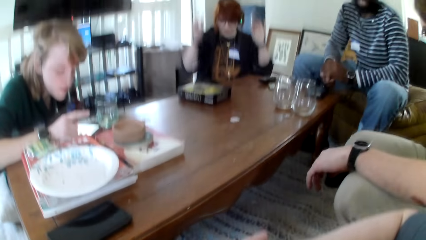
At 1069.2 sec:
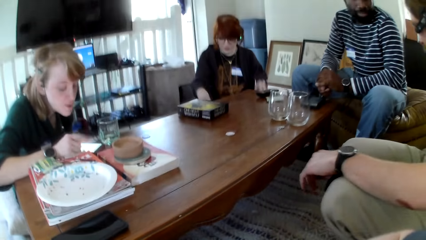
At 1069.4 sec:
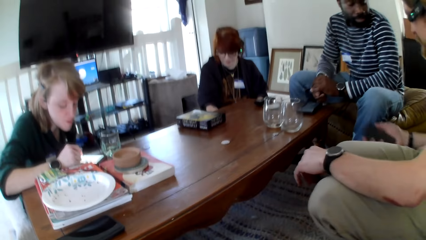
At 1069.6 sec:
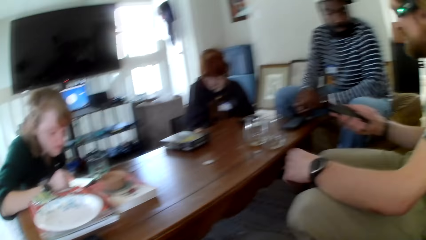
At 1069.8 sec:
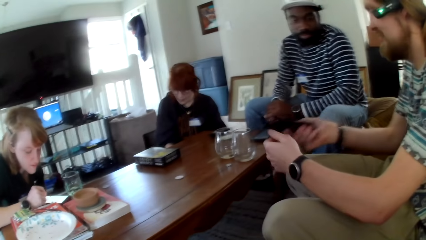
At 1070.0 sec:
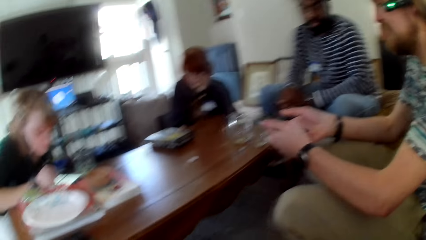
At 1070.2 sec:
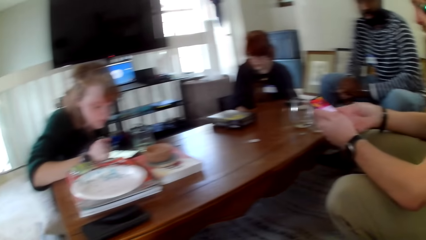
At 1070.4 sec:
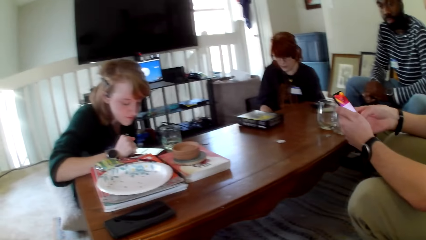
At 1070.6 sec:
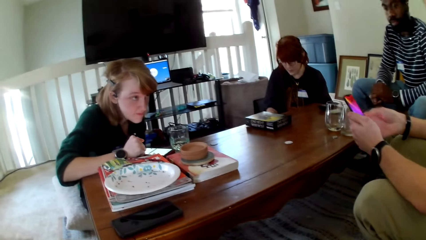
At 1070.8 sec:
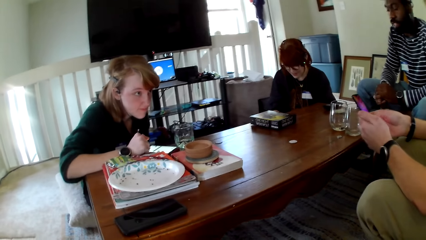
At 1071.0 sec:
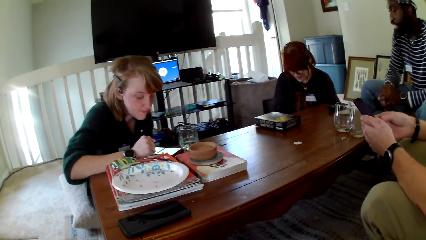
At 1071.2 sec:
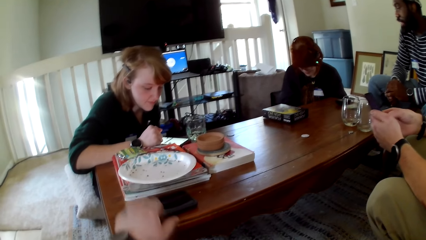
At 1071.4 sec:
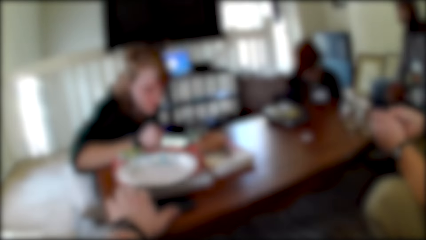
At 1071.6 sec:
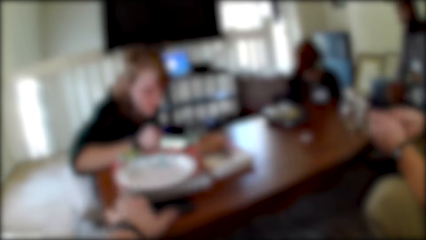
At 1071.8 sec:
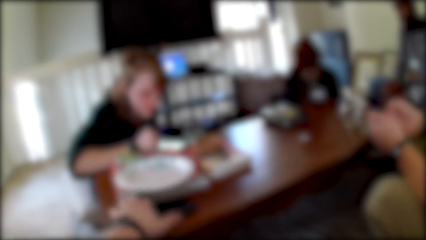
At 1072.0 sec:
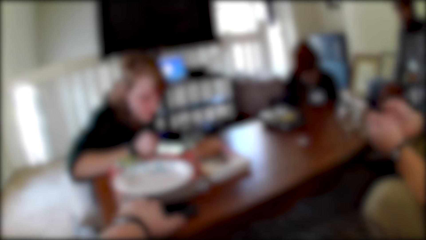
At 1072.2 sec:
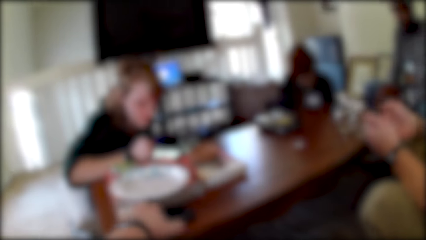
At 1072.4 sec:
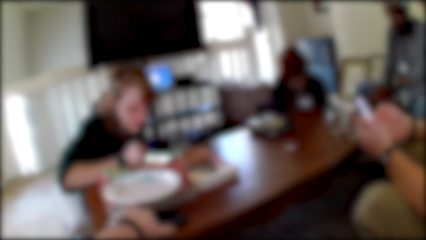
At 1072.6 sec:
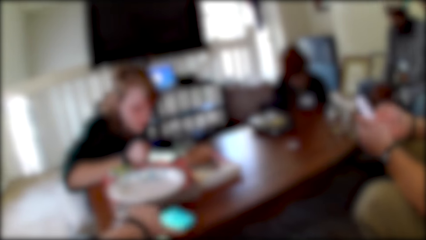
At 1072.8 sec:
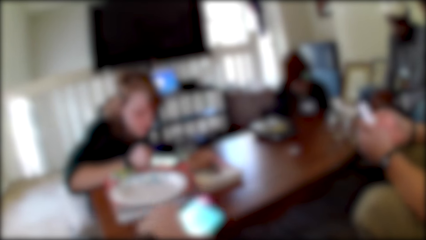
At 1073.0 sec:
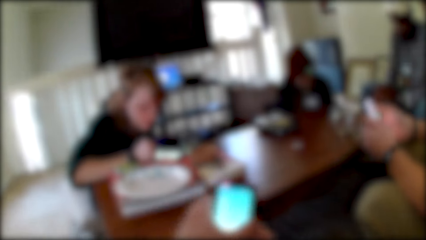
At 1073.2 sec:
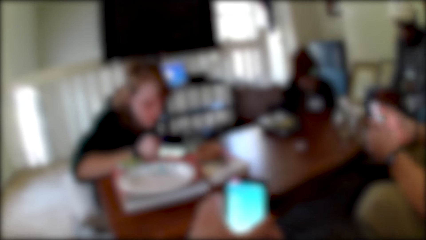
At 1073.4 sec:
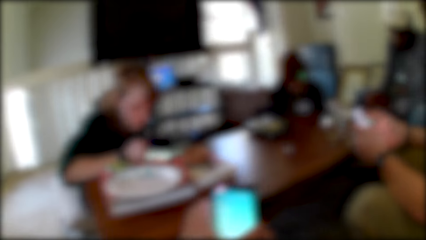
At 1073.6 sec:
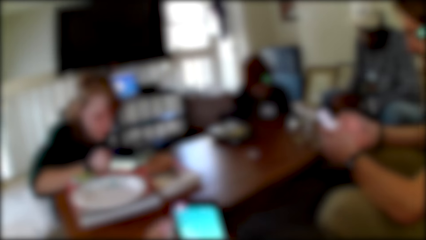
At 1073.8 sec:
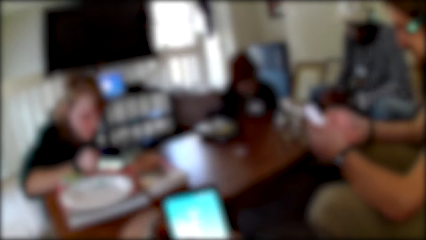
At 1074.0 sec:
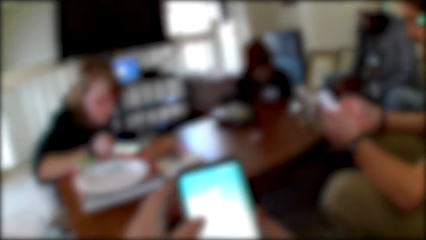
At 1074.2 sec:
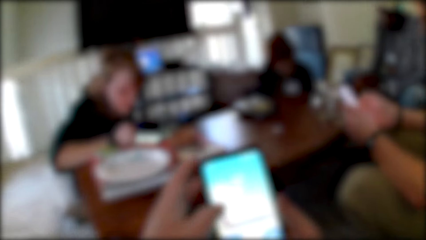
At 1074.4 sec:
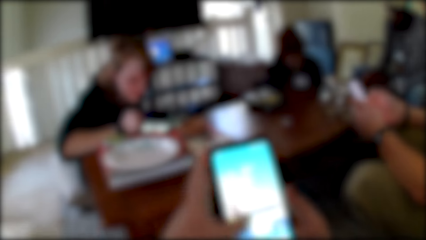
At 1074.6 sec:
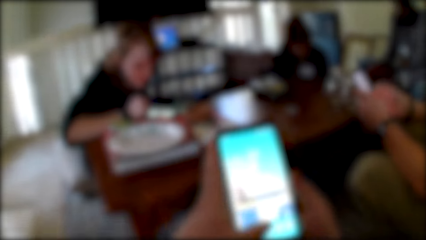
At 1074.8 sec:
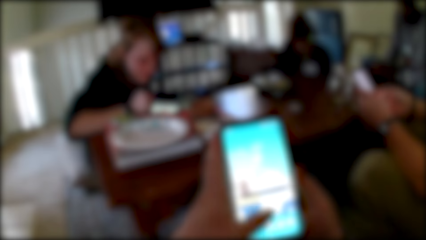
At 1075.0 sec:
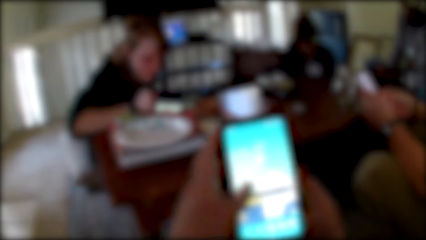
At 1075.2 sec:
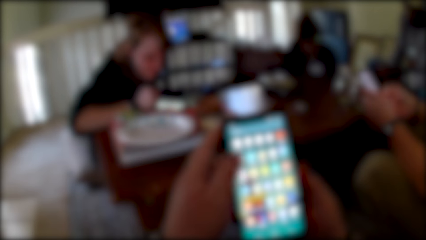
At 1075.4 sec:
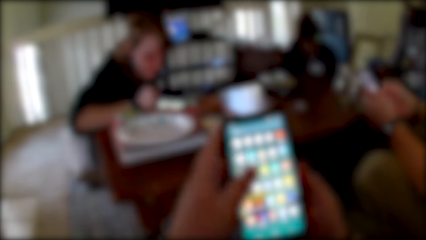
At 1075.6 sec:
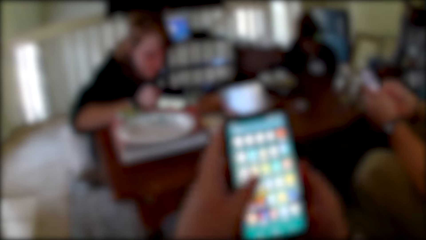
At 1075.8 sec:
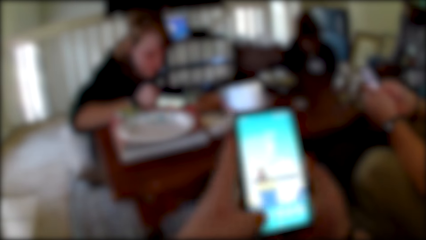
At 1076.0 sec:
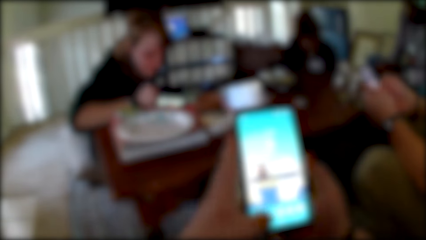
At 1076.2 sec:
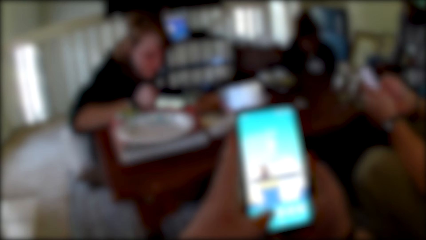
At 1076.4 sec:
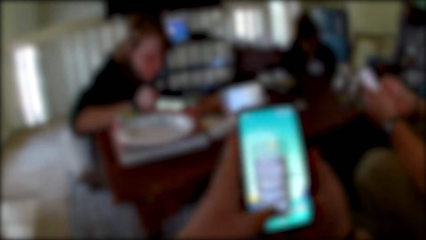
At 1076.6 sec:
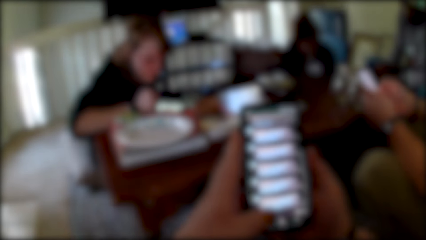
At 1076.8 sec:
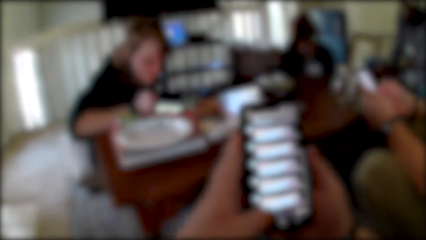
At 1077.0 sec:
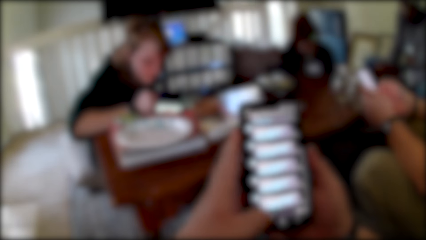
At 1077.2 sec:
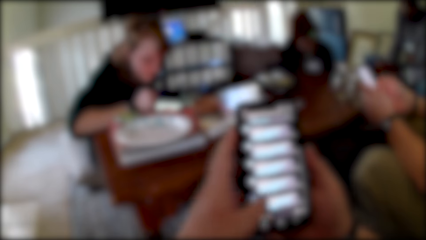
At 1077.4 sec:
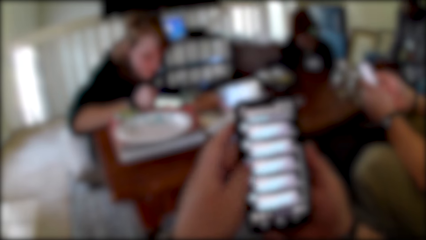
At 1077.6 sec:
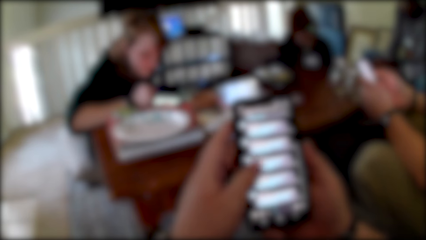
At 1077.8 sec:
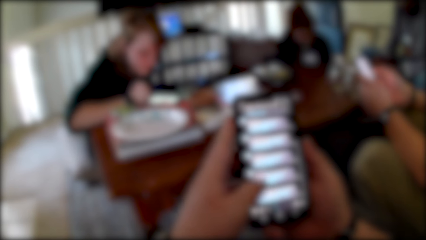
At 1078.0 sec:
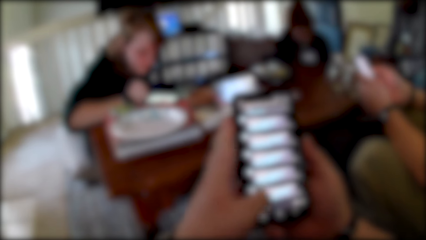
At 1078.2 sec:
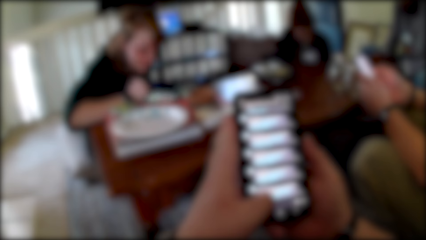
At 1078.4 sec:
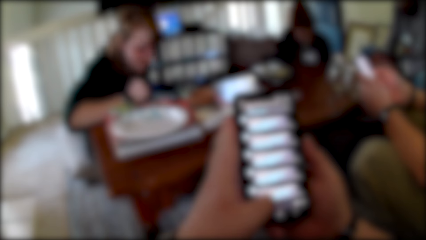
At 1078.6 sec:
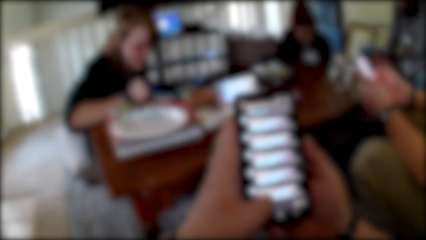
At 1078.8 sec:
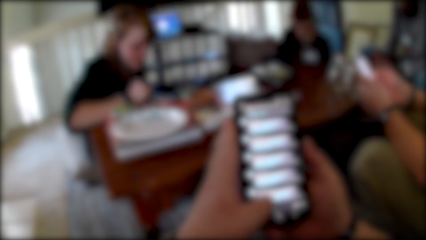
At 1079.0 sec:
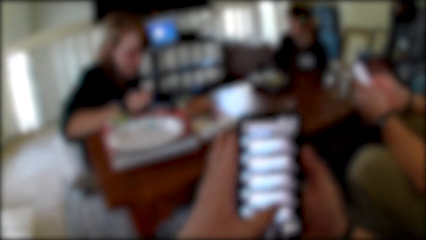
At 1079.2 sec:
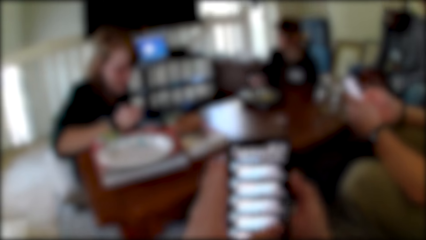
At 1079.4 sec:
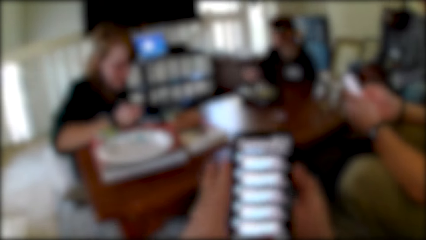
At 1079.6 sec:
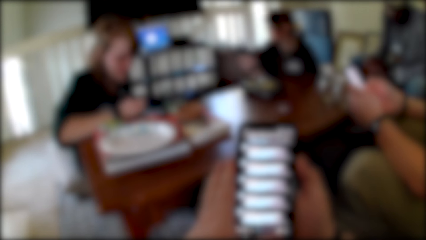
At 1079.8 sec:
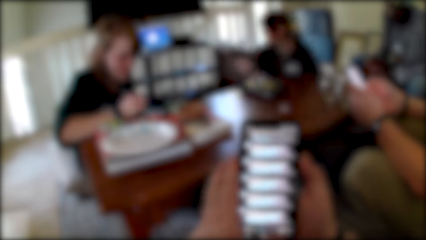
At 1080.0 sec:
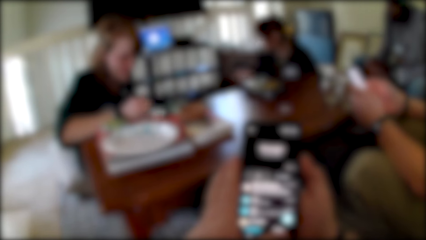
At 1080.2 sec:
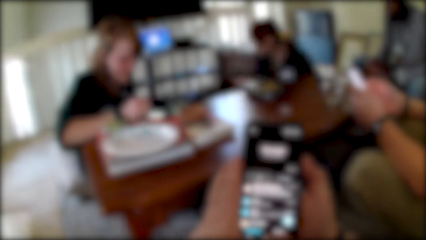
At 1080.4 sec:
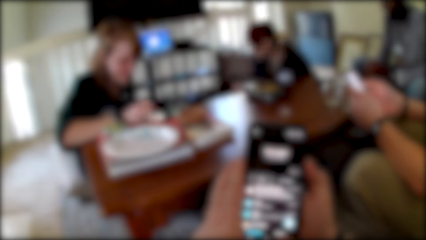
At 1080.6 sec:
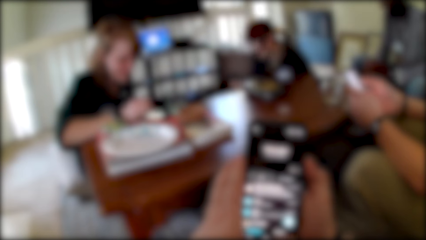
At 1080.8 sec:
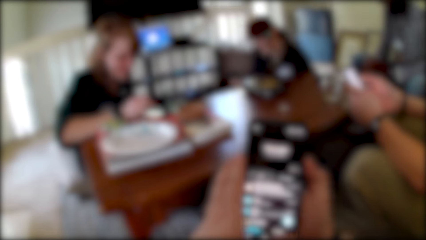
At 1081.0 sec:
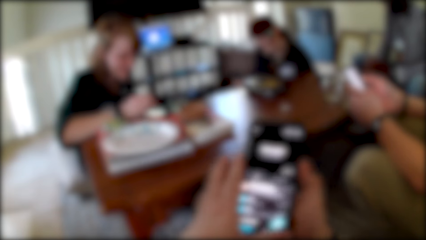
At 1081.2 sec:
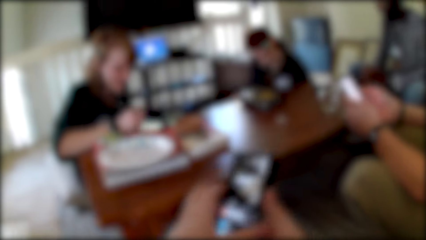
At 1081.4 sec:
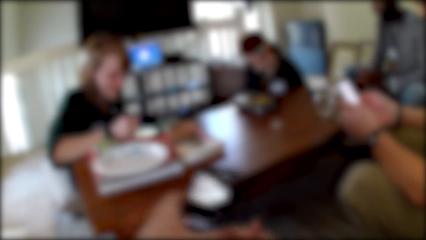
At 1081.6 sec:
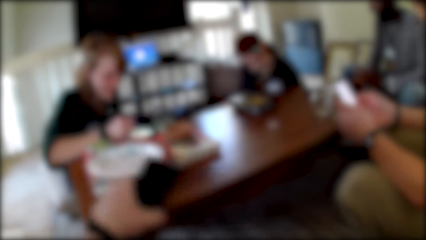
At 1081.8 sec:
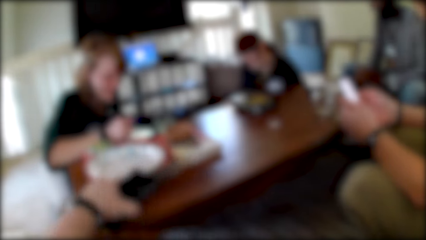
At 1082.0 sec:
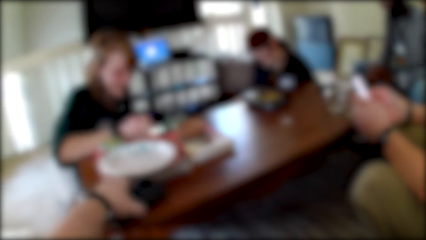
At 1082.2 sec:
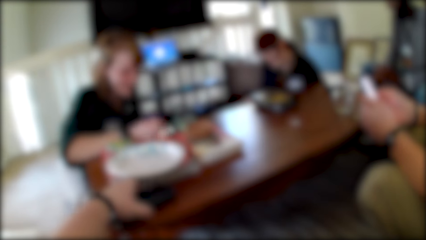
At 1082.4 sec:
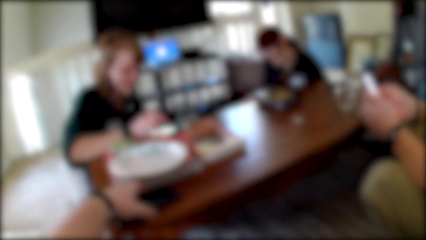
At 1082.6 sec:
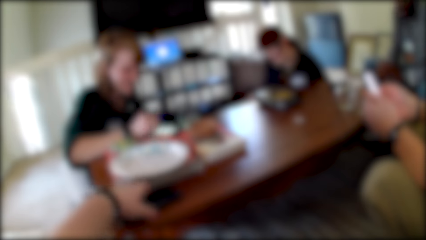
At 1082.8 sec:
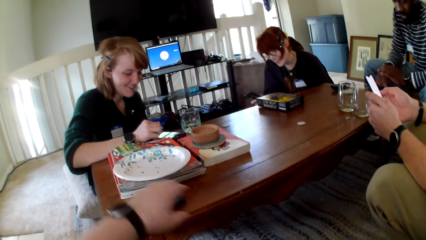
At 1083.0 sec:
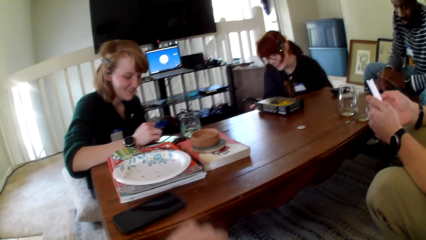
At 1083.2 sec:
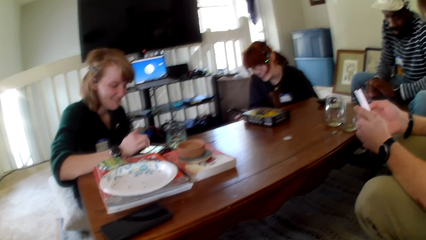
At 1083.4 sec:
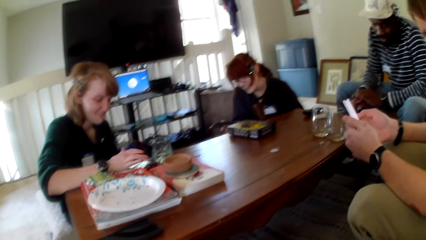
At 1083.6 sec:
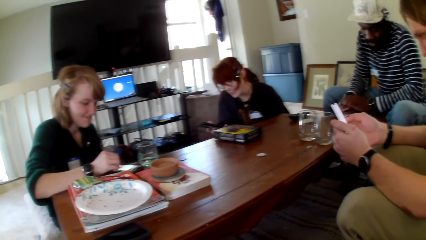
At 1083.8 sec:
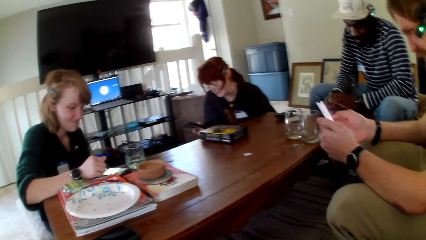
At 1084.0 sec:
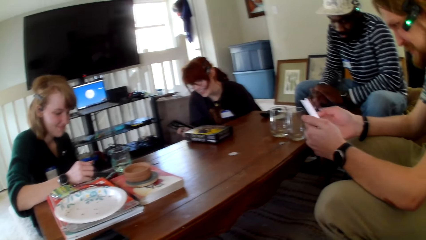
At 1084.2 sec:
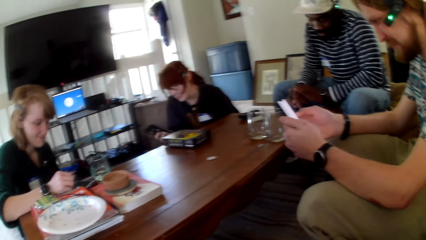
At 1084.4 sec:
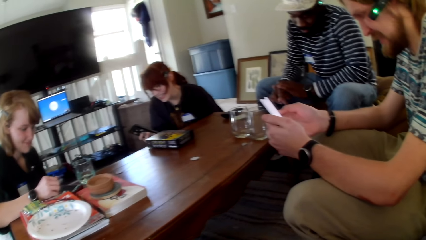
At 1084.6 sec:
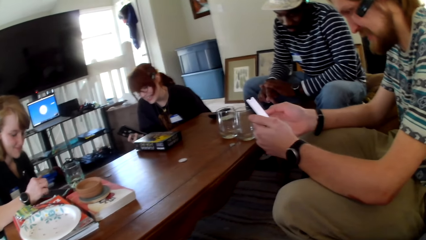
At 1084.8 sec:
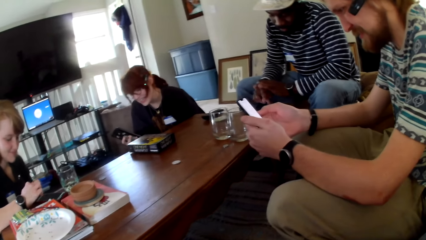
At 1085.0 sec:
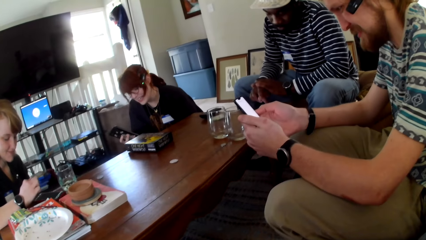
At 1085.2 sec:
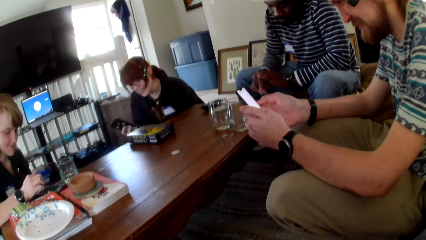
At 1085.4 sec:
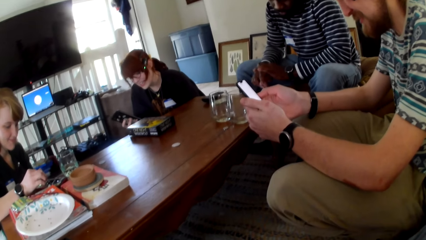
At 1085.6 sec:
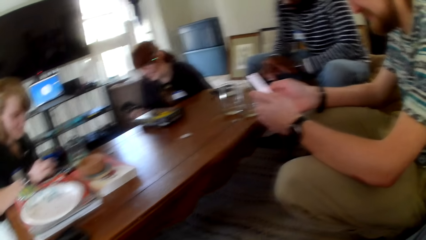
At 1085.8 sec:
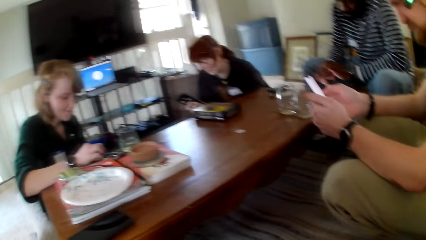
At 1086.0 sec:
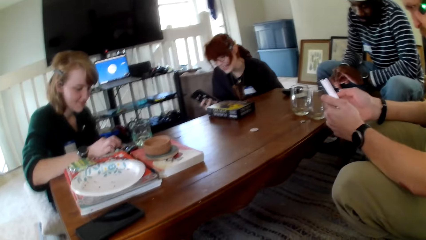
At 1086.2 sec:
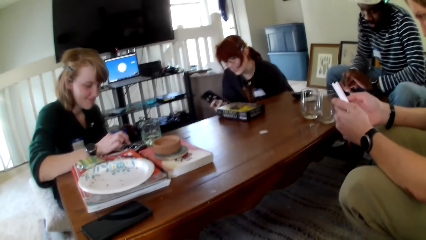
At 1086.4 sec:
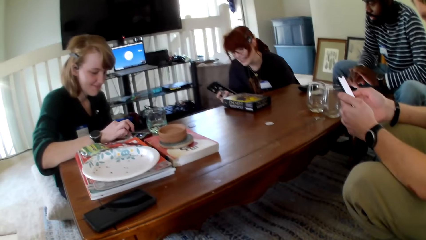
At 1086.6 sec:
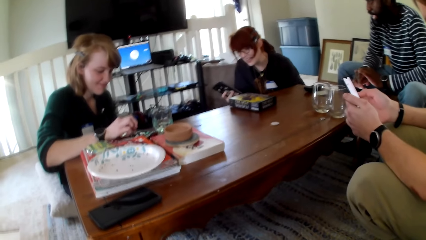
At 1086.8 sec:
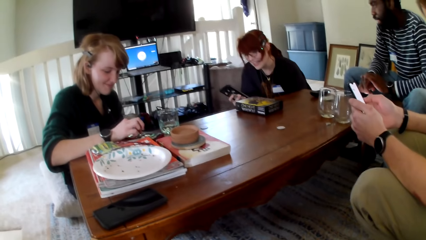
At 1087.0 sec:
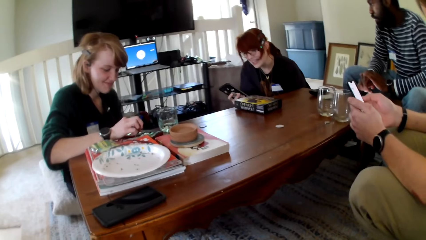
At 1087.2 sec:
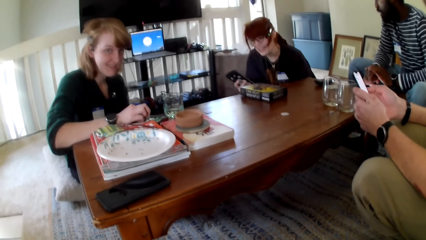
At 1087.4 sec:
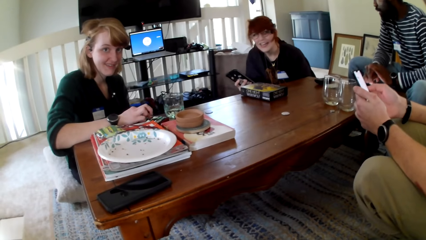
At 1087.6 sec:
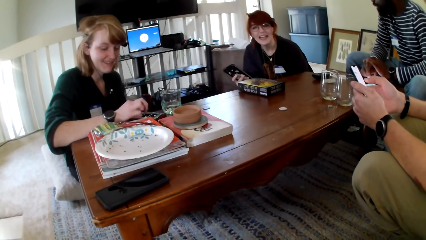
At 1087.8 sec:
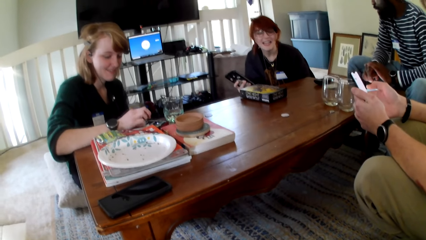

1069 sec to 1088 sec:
A woman operates her phone. A man holds his phone with both hands. A person touches a phone. The man operates his phone. The camera wearer operates his phone. He puts the phone on the table. The woman operates her phone. The man operates his phone. Another man operates his phone. Another woman operates her phone.
